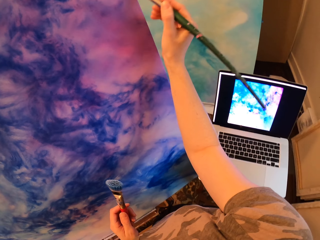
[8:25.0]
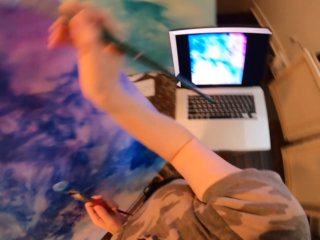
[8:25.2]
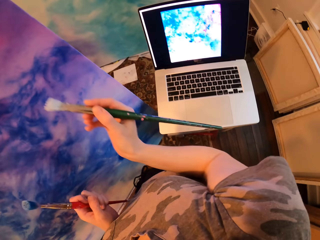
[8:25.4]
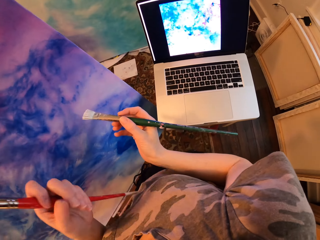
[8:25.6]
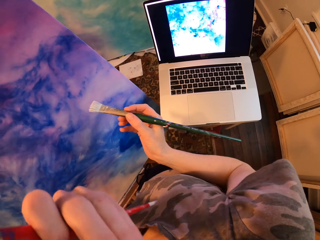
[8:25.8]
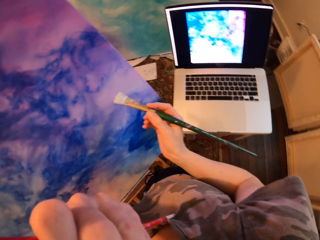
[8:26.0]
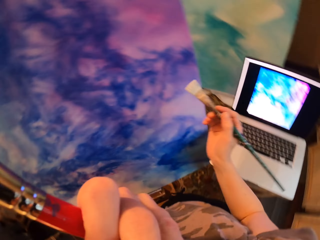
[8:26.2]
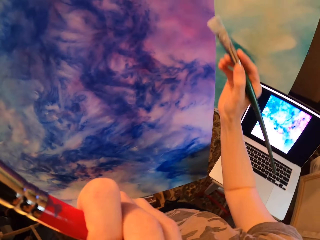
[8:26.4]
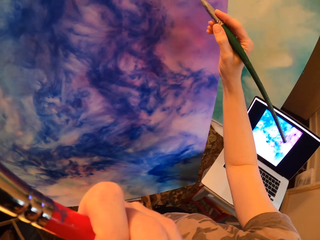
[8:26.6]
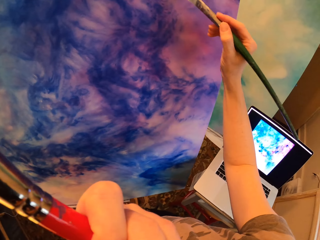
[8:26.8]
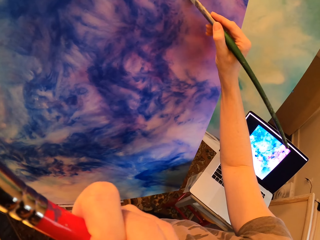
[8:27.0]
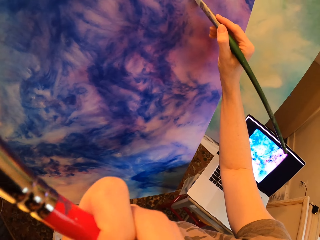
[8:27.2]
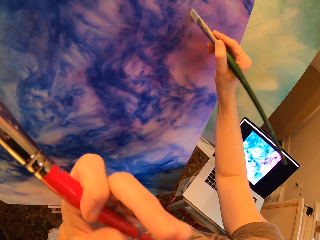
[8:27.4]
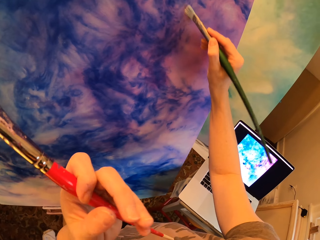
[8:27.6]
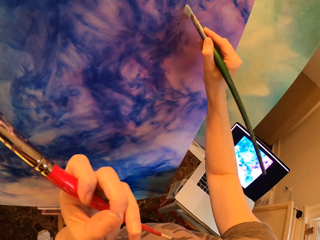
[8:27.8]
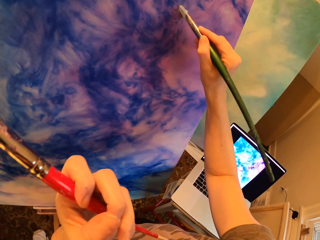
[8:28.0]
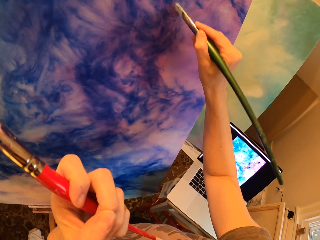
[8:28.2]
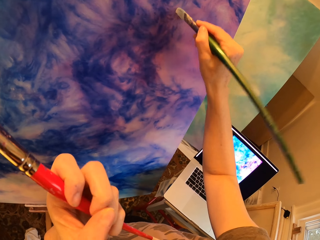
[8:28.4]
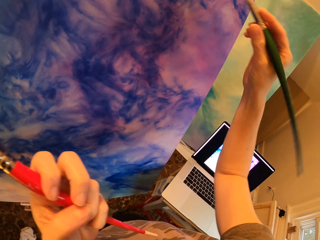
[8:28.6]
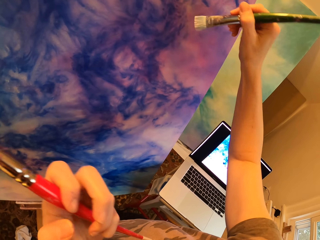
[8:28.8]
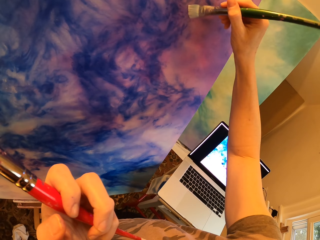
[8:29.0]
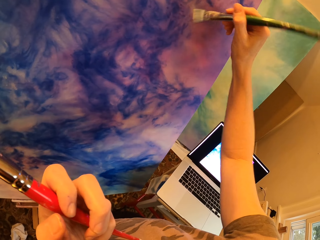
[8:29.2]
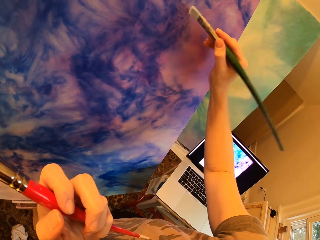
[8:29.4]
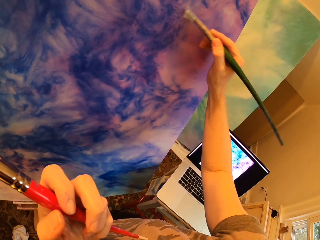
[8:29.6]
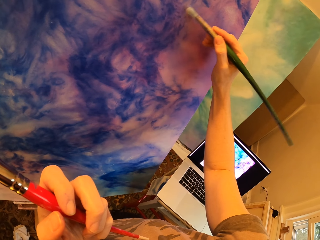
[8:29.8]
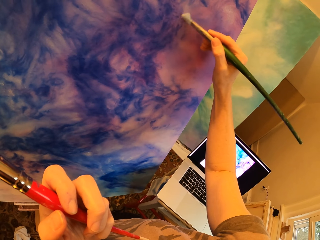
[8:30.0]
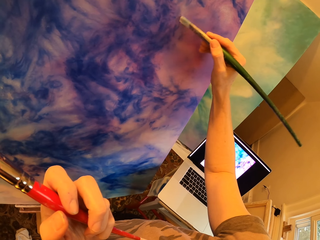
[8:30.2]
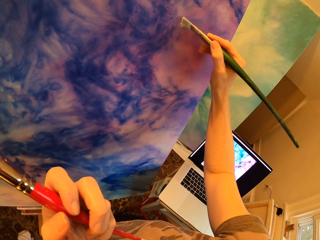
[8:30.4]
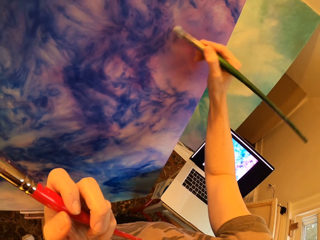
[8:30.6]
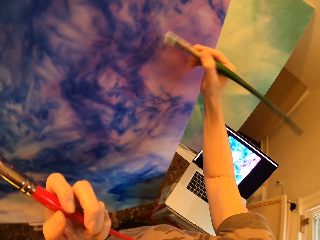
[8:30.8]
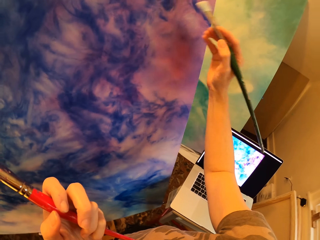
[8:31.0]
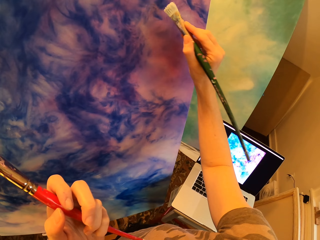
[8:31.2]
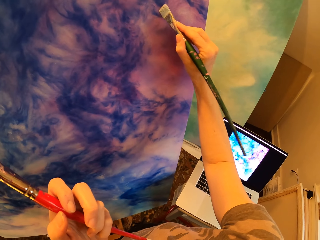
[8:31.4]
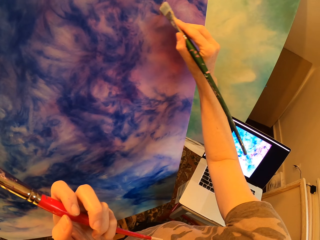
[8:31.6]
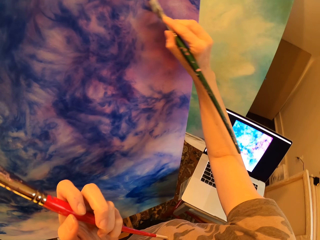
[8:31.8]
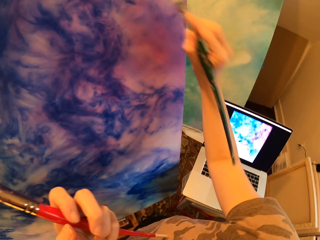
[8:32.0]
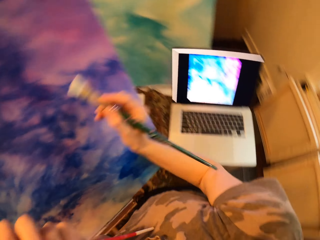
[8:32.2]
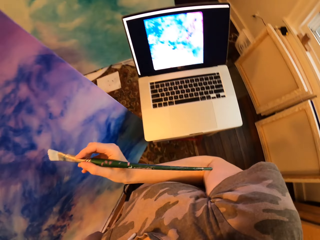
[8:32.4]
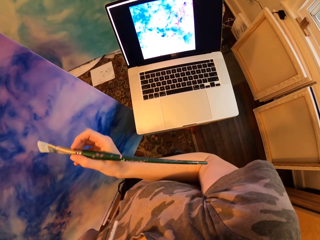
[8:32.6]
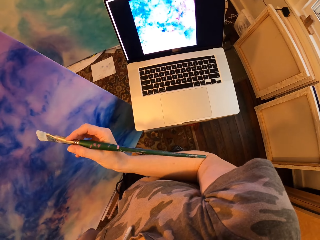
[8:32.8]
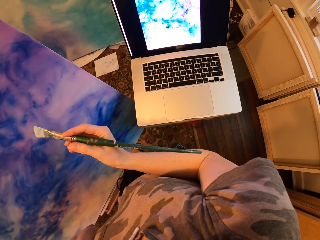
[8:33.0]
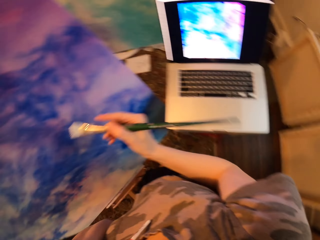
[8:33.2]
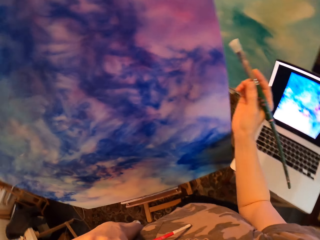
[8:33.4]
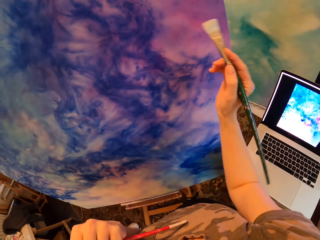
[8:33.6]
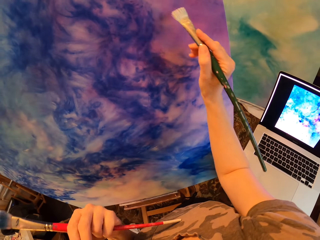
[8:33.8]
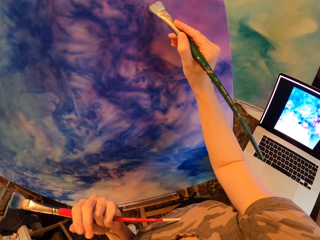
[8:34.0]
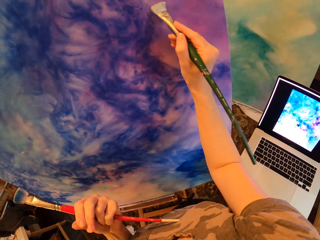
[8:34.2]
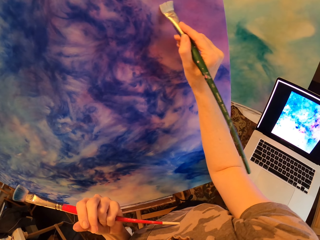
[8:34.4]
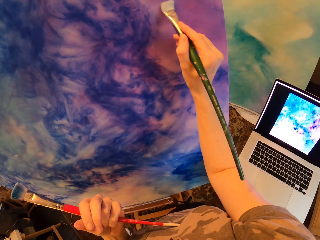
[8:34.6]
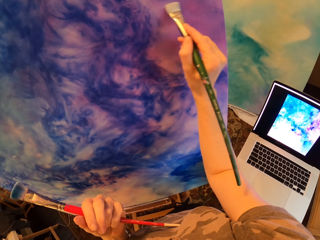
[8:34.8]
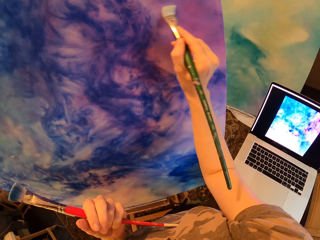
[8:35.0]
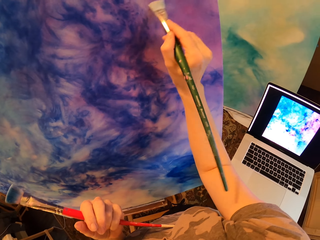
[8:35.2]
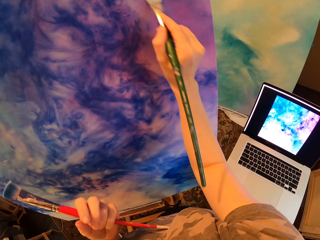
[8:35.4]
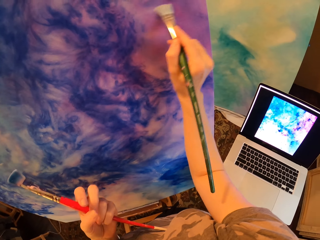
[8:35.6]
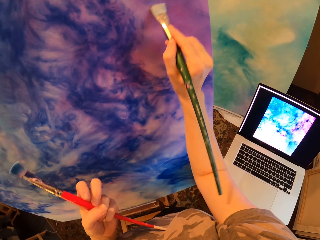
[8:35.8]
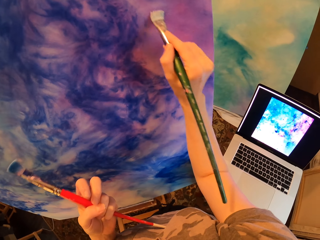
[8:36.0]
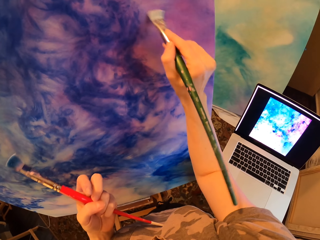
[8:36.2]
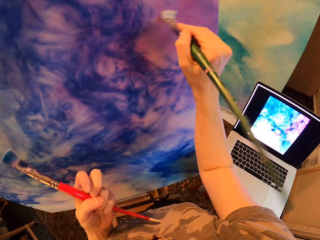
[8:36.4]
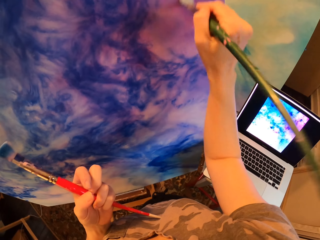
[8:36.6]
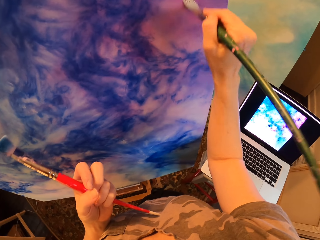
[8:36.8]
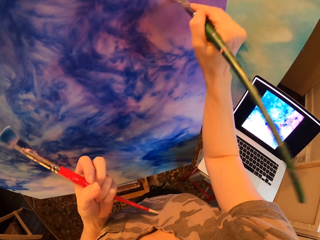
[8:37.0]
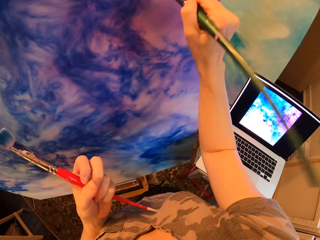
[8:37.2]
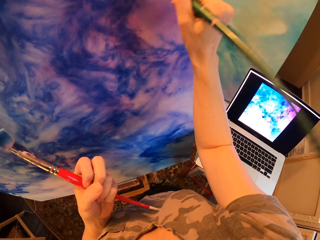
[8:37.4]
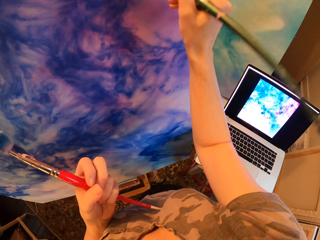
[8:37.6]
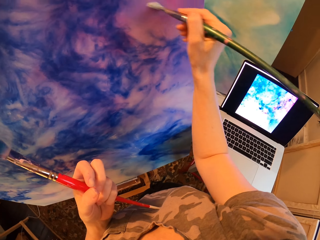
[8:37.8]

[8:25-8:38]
The camera wearer lifts the hand. They paint the wall. They look at the laptop. They paint the wall board.

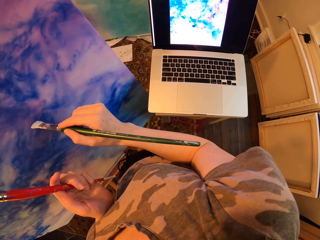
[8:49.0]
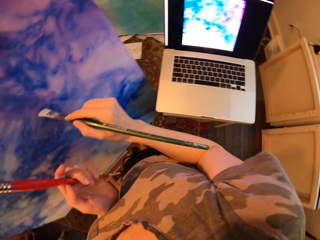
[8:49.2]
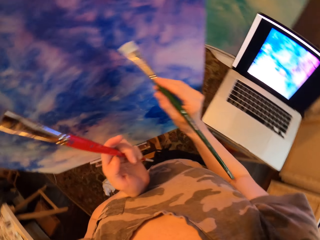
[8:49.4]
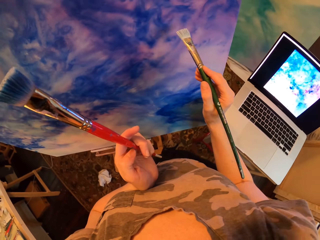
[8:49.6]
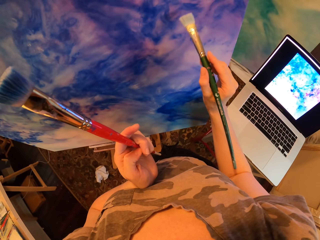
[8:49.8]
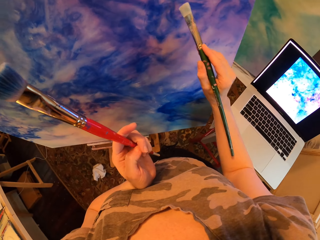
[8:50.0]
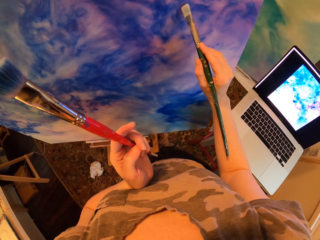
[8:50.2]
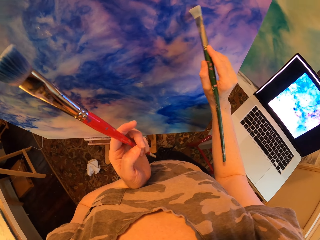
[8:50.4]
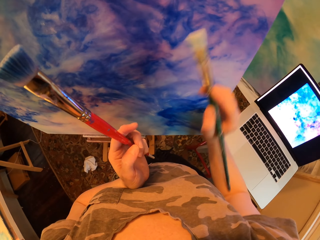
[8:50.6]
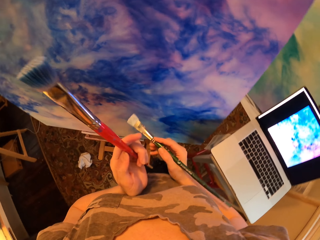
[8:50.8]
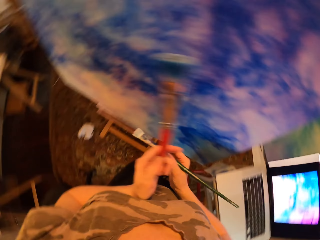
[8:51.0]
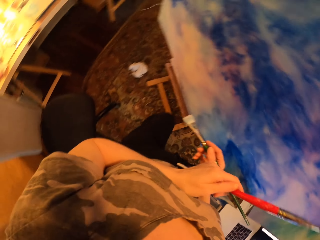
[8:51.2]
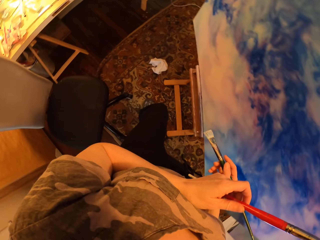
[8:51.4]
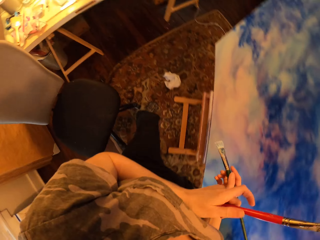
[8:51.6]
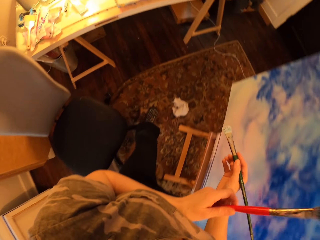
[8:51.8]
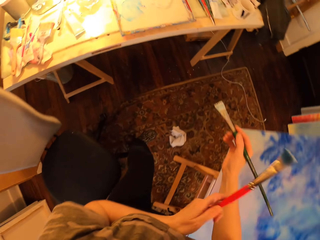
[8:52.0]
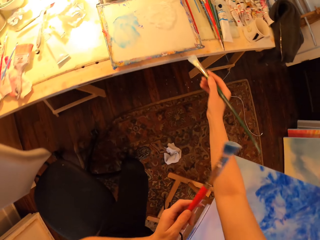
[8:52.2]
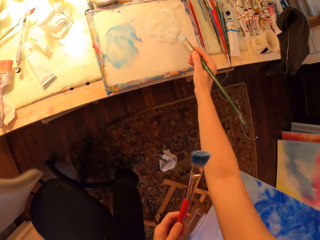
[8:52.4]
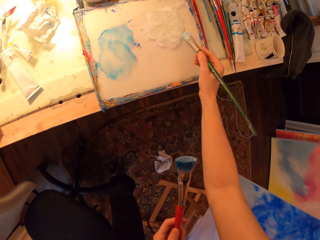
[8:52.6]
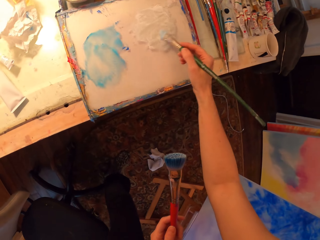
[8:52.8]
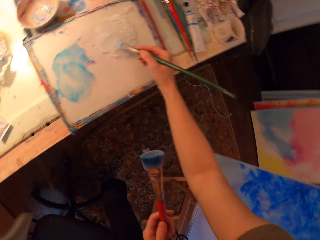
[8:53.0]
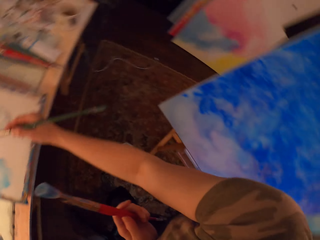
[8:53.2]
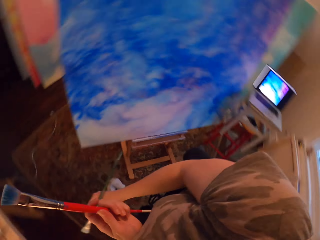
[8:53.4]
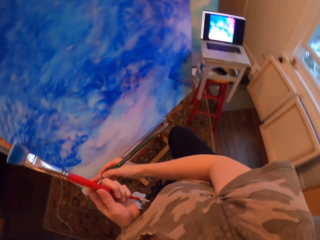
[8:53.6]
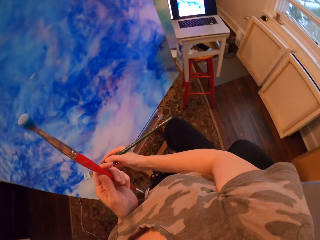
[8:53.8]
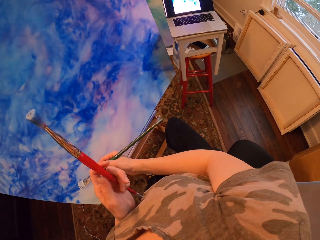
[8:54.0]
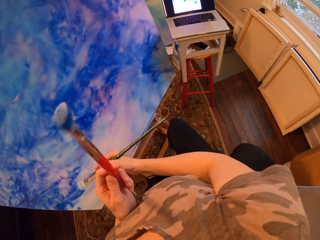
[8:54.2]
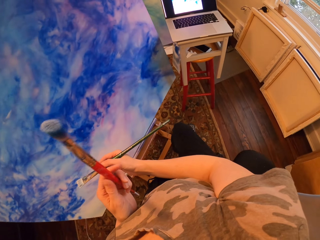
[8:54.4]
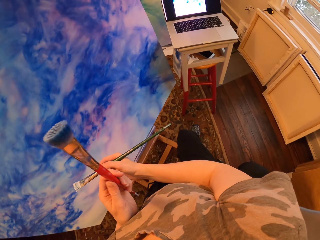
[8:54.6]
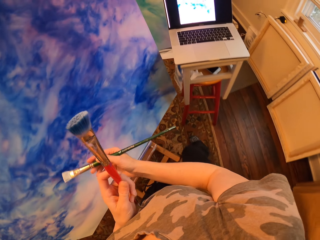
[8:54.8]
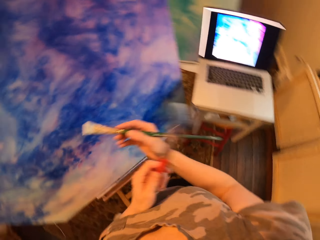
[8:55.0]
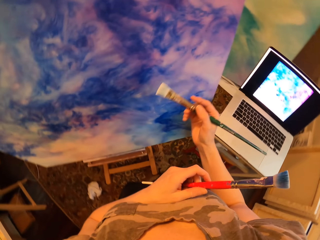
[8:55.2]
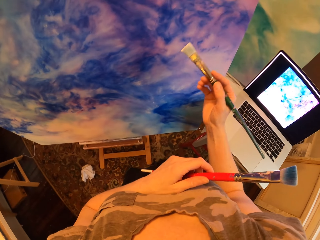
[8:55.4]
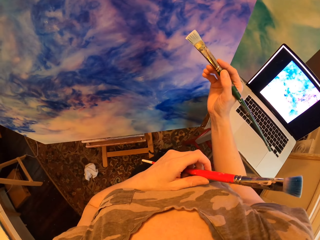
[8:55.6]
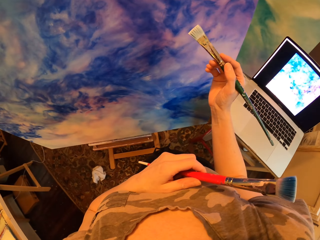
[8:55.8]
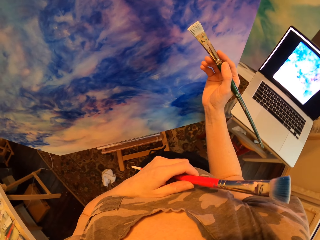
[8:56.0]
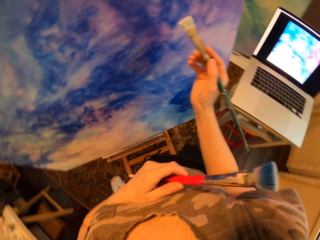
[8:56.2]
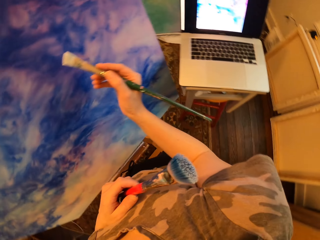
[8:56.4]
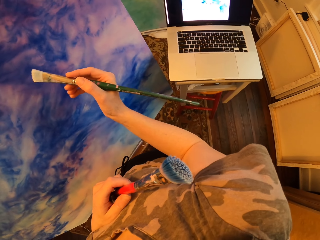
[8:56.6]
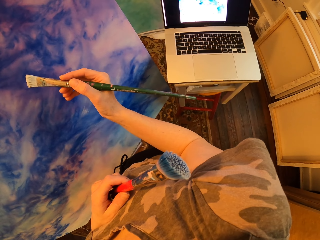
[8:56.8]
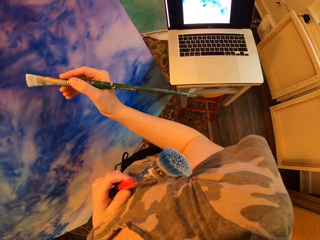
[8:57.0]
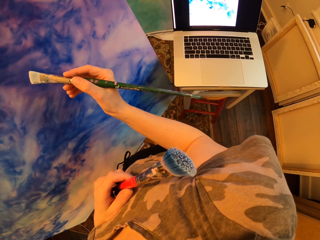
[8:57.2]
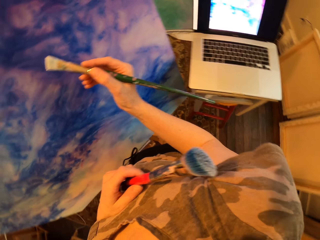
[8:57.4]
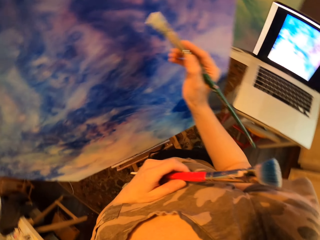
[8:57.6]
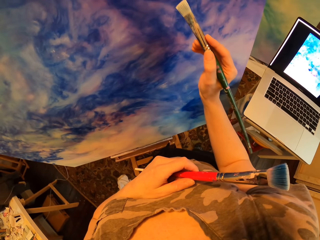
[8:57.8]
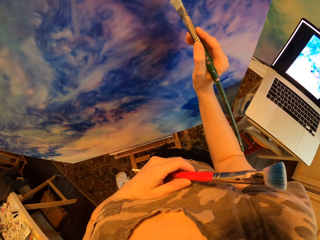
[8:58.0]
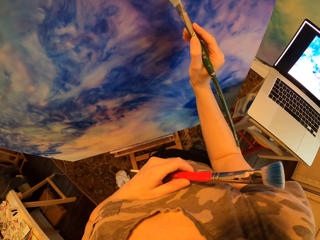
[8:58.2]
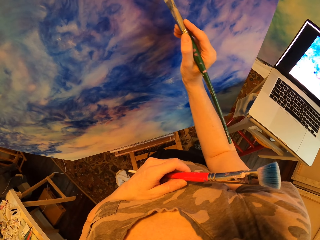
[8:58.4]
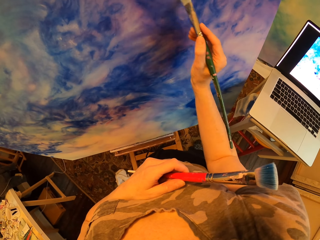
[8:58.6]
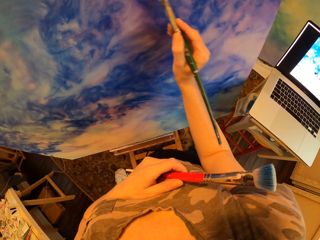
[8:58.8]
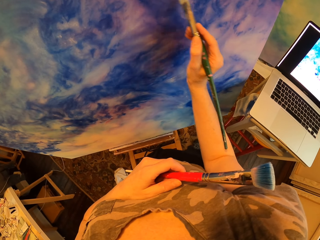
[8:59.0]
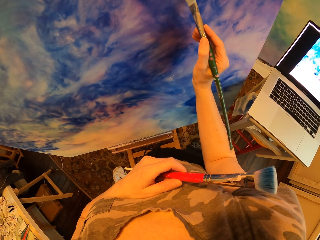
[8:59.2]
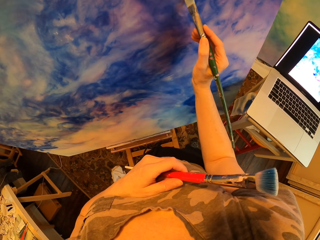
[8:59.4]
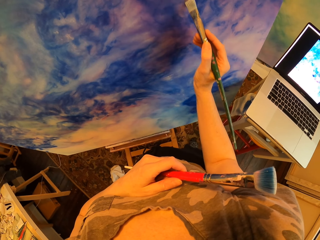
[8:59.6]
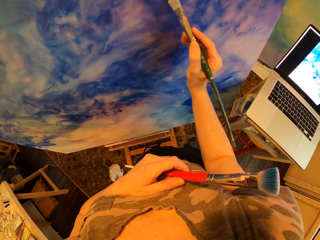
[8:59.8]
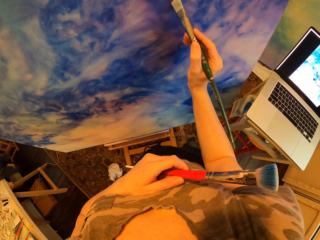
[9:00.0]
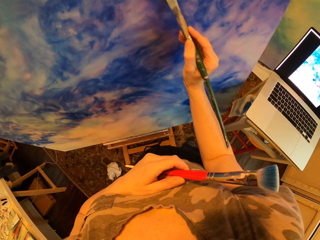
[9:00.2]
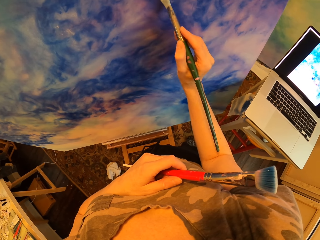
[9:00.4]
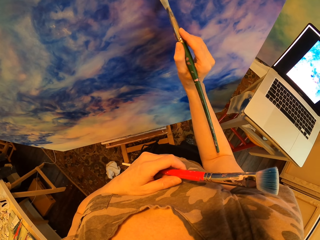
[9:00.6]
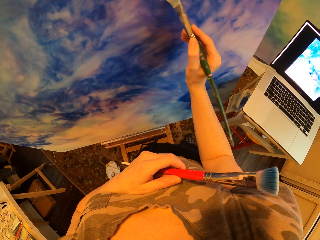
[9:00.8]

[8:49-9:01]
The camera wearer walks around. They rub the paintbrush on the paintboard. They rotate the paintbrush. They paint the wall board.
